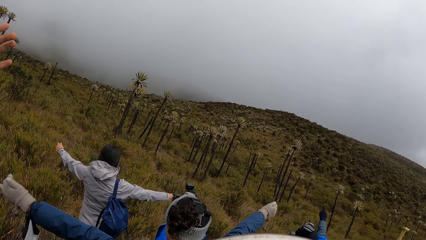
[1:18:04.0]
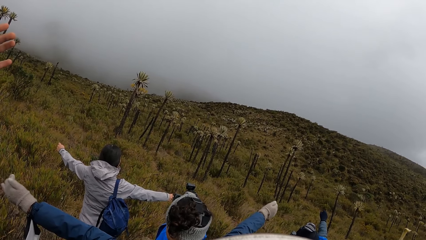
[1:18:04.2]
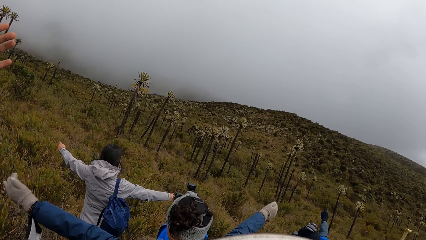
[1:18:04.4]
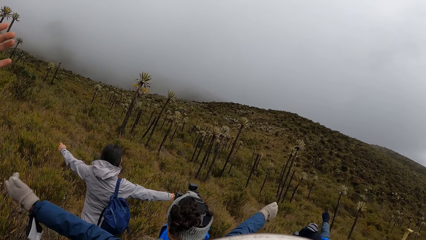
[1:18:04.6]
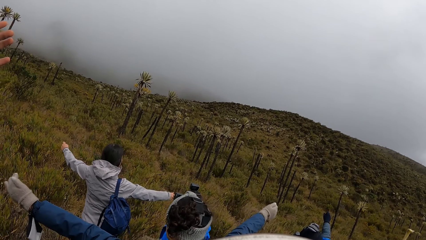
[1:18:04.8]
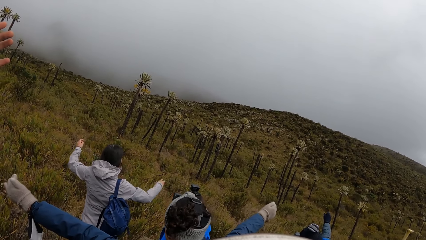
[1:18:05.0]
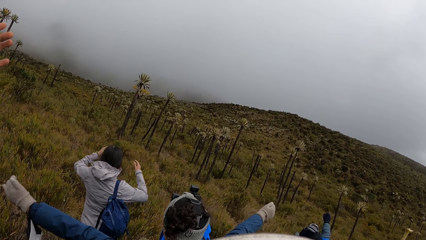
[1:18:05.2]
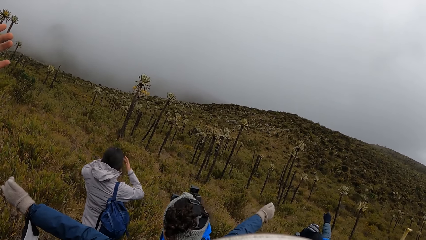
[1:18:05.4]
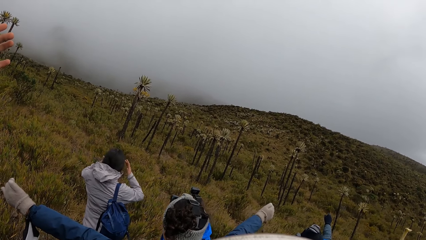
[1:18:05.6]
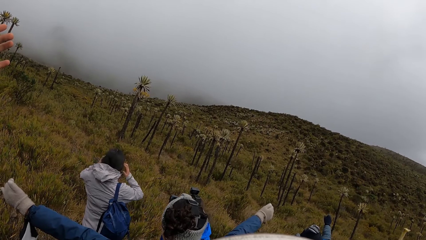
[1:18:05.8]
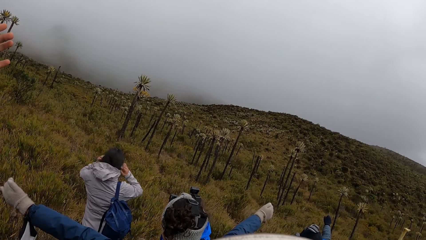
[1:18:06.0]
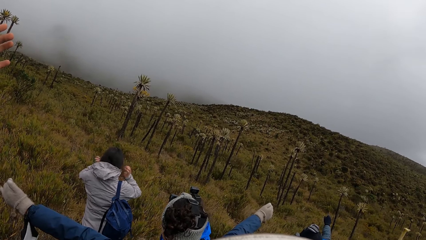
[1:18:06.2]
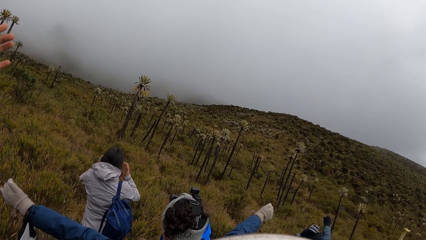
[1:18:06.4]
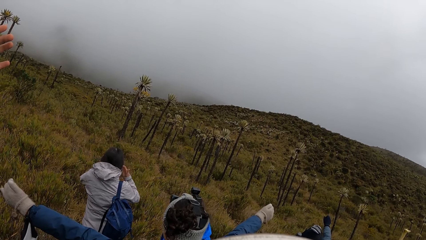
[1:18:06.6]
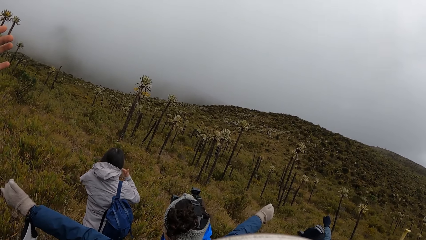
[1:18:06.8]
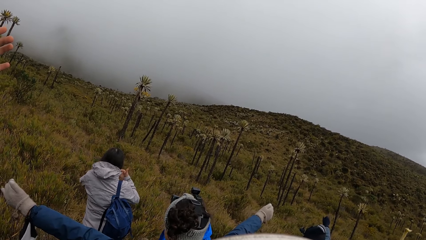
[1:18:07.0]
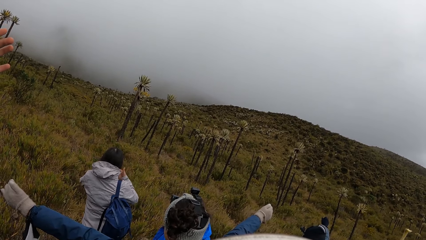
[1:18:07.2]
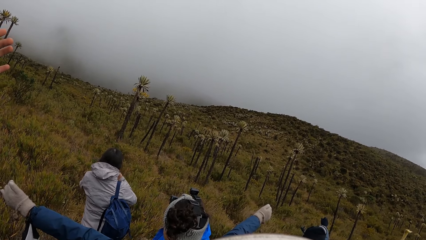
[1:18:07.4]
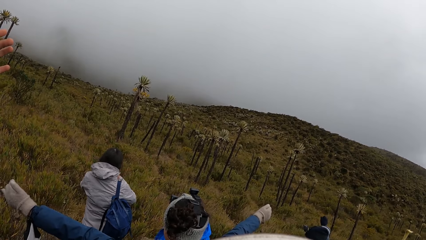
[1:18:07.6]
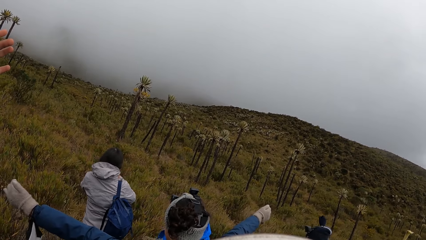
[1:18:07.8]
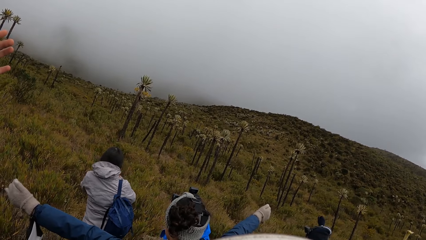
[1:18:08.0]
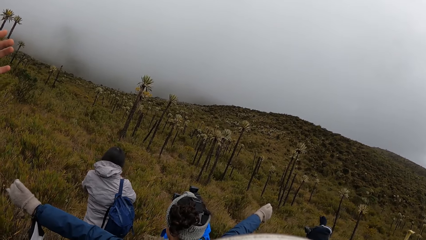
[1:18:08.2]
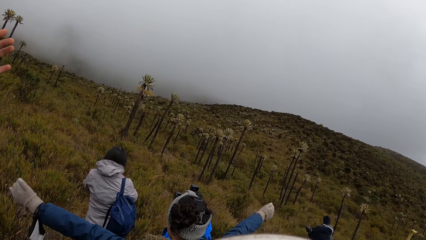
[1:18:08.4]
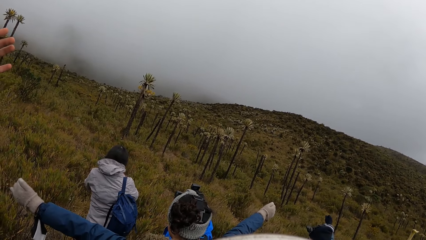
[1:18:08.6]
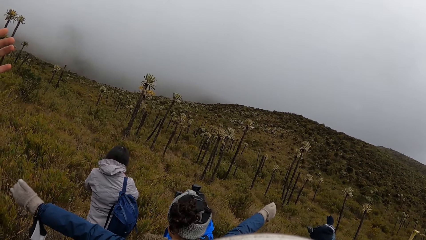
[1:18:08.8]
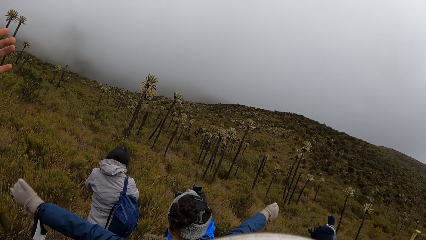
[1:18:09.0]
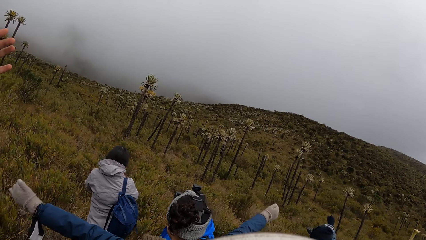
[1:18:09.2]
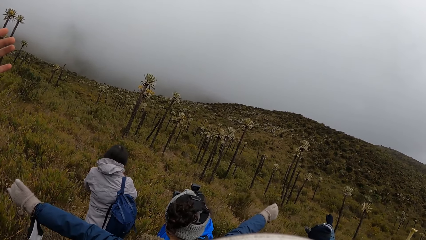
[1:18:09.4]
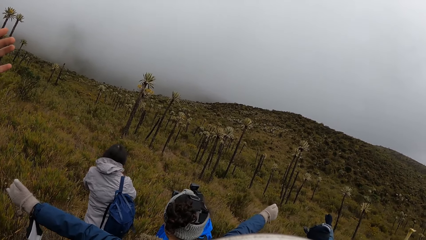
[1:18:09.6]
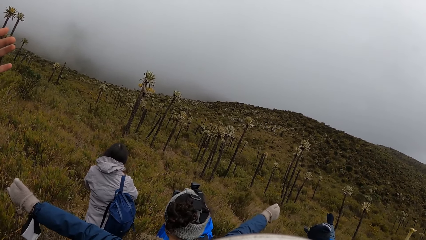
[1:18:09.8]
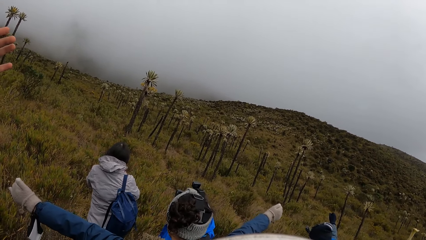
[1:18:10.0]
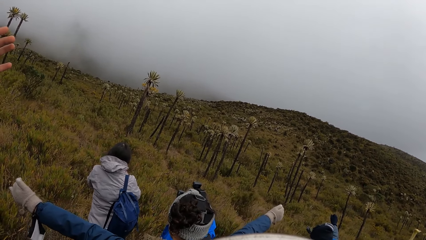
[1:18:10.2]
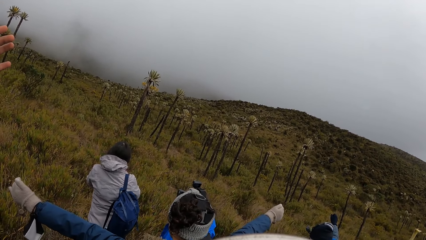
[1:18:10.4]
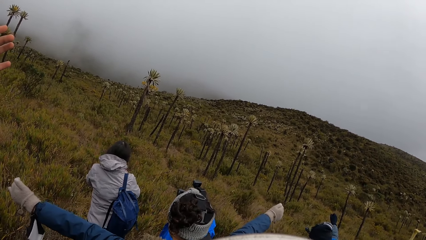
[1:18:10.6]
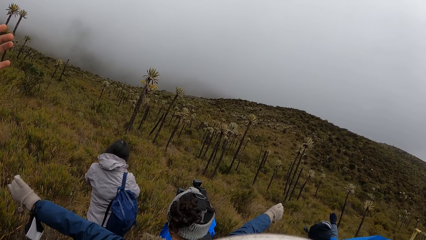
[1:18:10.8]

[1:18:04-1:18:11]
A lady makes her hair.

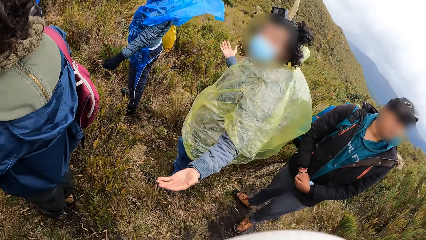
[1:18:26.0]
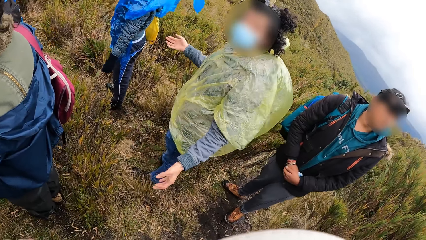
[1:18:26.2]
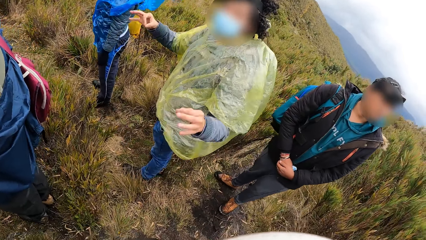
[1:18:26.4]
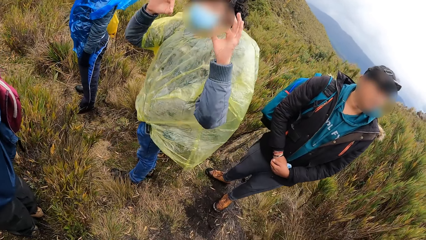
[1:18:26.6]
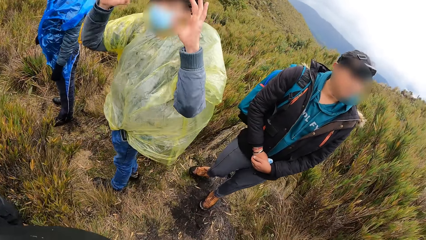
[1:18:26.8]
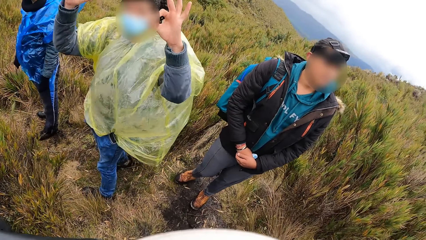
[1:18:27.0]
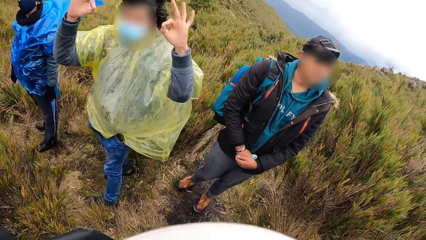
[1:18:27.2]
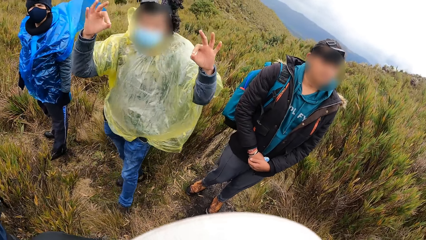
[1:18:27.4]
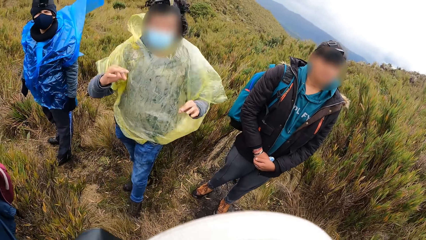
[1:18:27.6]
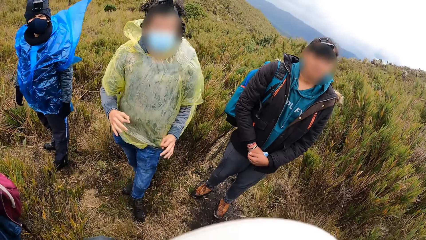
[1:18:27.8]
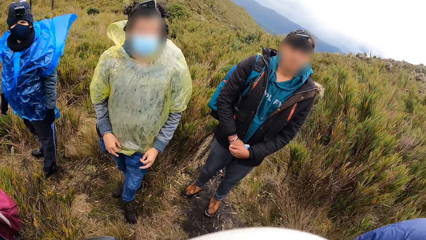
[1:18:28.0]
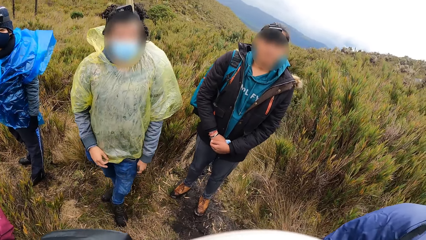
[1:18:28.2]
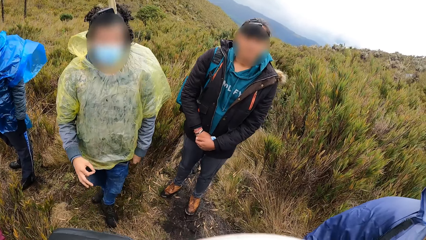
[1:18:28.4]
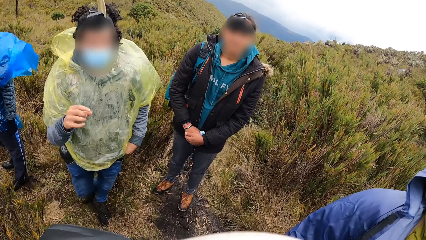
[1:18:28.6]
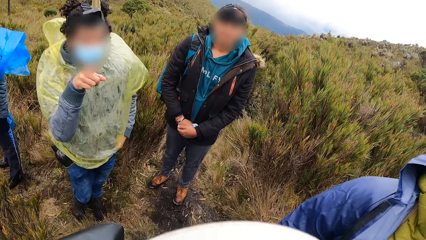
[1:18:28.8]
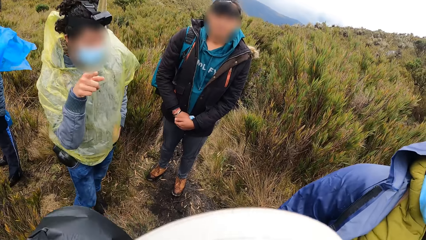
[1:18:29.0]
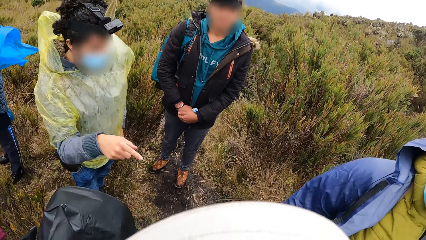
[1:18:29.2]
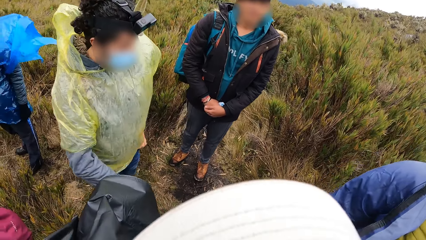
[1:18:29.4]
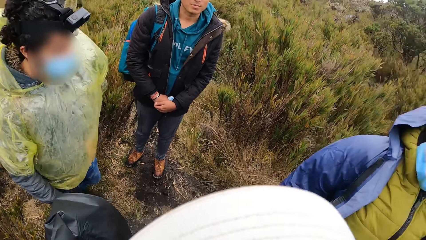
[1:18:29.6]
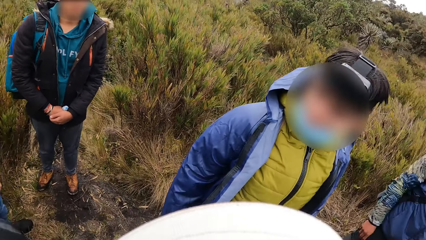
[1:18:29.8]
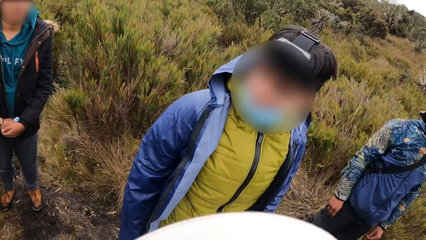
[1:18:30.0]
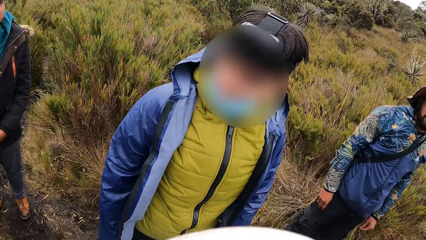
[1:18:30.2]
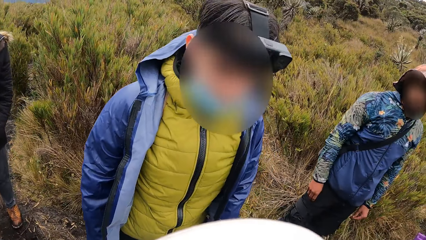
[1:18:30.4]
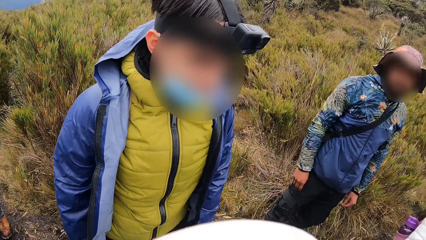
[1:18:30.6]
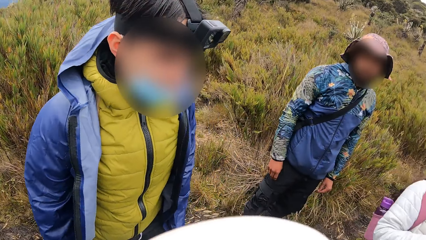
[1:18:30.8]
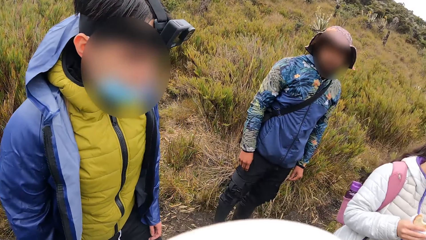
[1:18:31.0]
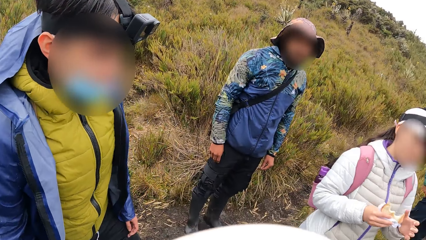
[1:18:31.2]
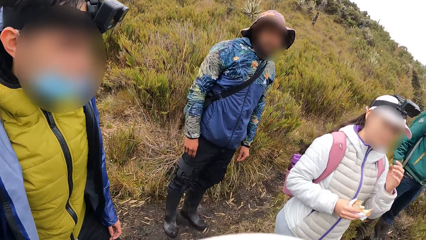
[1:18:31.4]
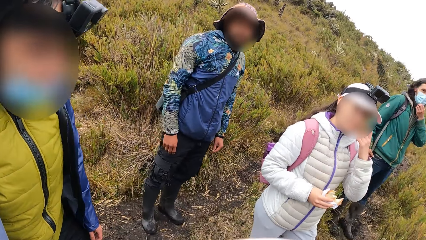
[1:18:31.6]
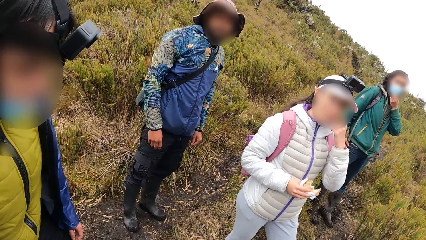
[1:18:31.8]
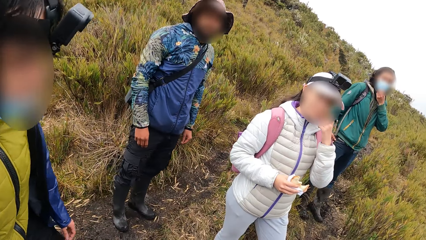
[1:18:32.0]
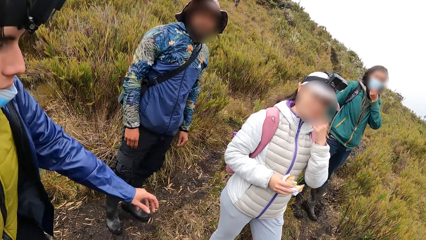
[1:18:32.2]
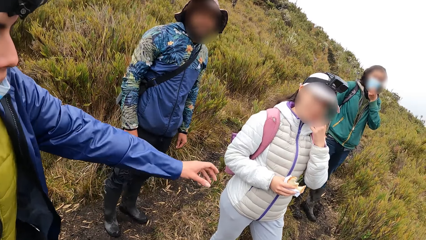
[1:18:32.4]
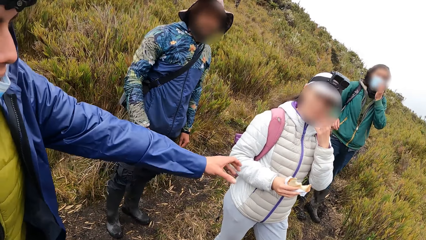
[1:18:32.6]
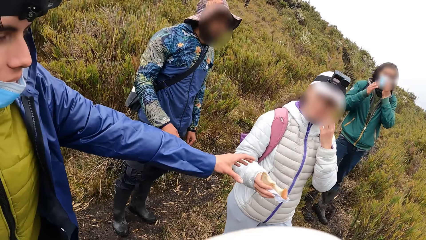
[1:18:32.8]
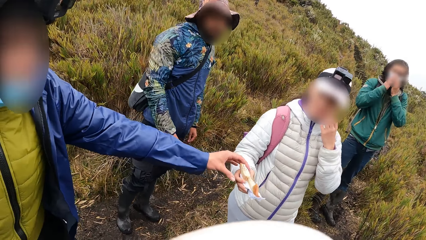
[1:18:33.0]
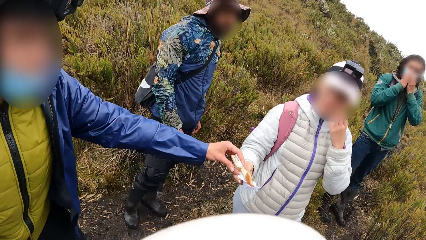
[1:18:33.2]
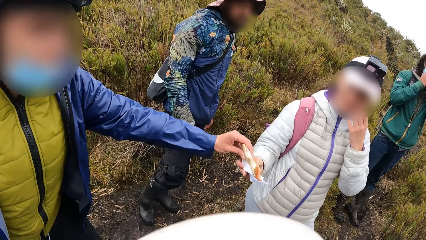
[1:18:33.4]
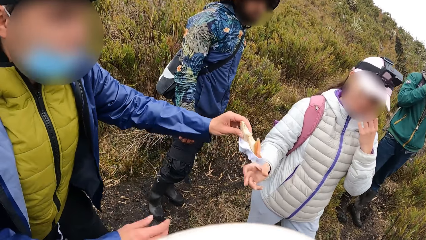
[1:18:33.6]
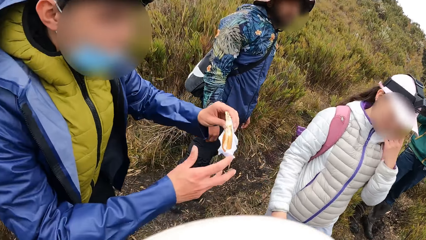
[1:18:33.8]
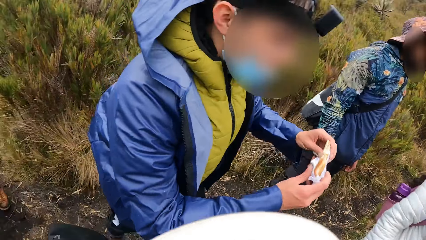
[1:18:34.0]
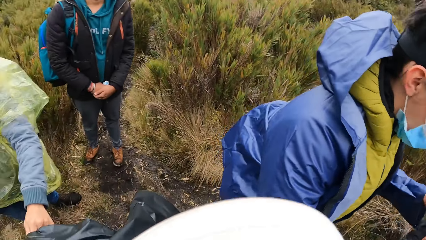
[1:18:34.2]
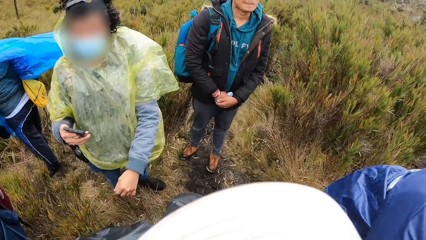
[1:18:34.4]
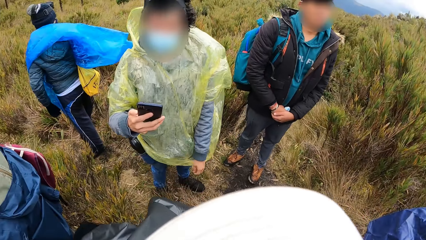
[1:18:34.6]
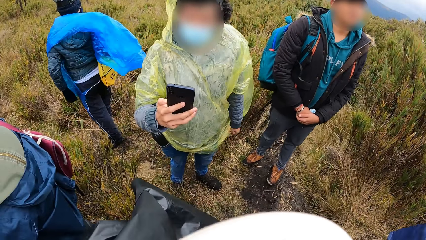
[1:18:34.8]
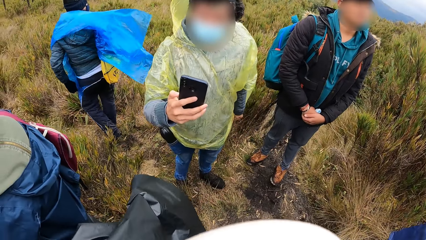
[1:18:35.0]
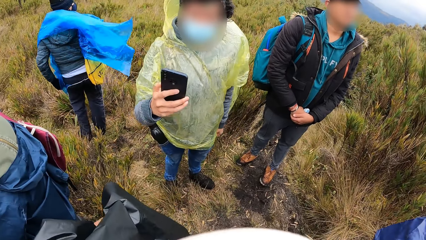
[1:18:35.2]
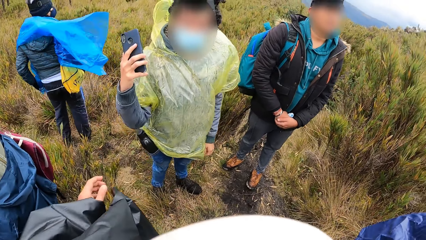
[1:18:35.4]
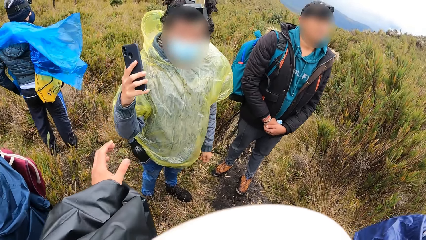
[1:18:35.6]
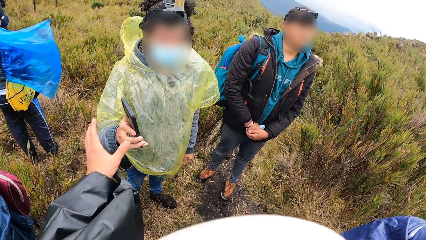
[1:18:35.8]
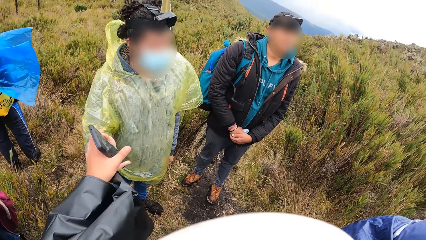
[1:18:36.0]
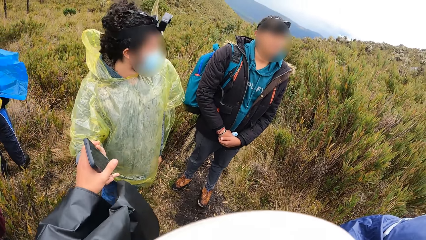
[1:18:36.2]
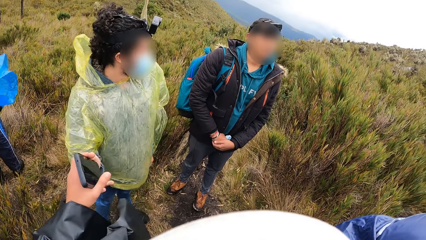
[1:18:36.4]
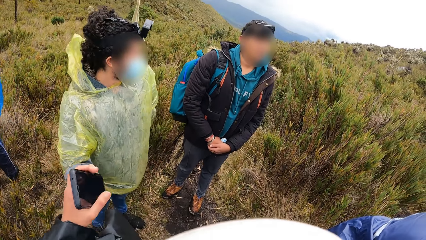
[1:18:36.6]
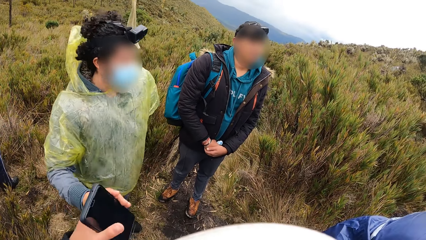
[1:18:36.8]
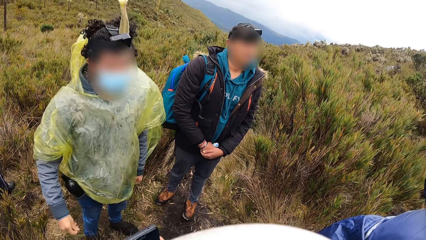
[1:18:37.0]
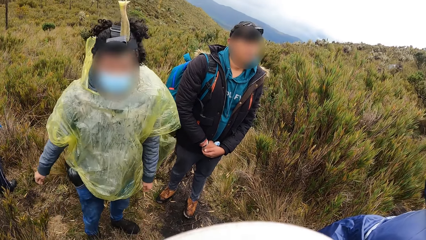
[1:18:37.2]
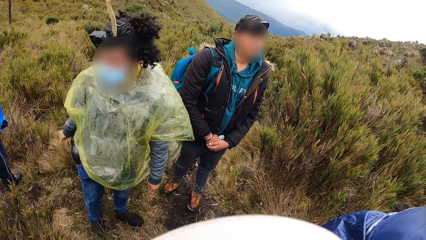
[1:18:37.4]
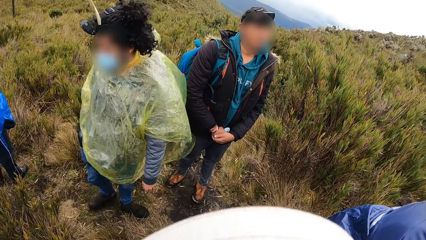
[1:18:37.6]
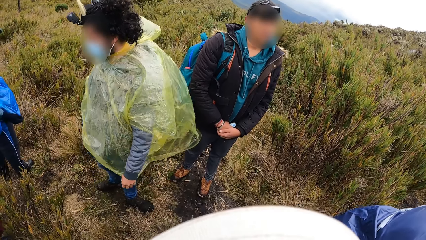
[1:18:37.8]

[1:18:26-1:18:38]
A man interacts with the camera wearer. The camera wearer looks around. Another man takes a snack from a lady. A woman presses a phone with her right hand. The camera wearer collects the phone from the woman with his left hand.
